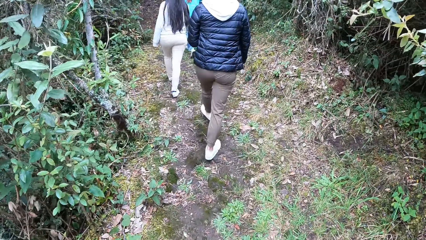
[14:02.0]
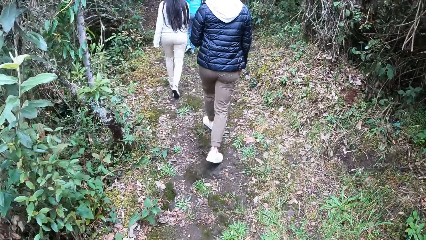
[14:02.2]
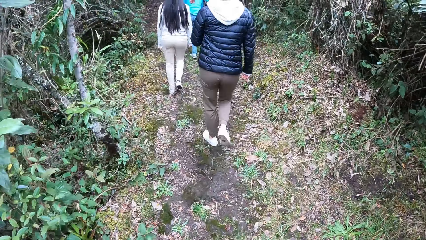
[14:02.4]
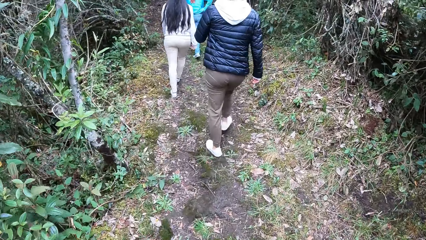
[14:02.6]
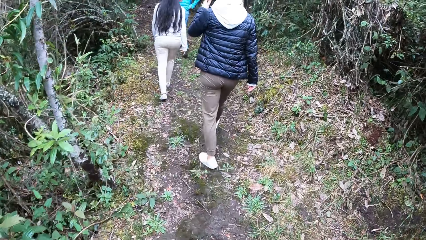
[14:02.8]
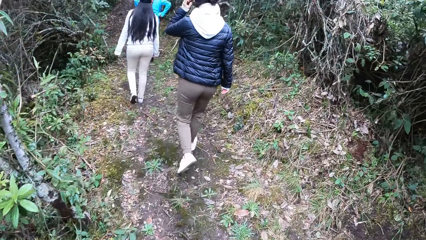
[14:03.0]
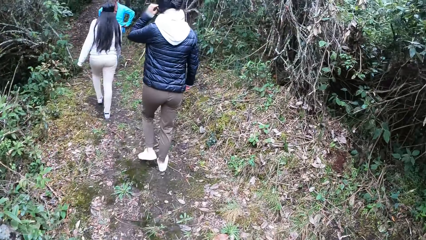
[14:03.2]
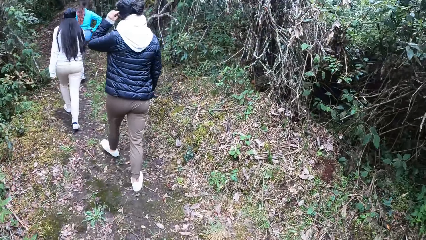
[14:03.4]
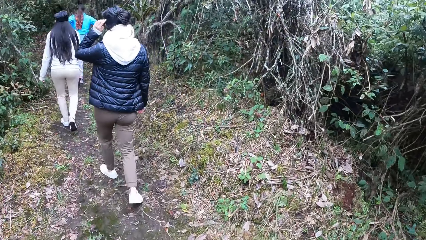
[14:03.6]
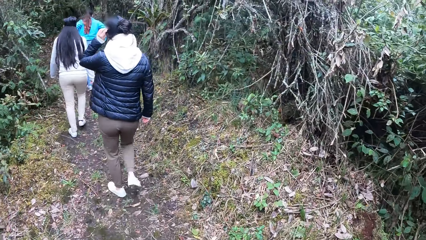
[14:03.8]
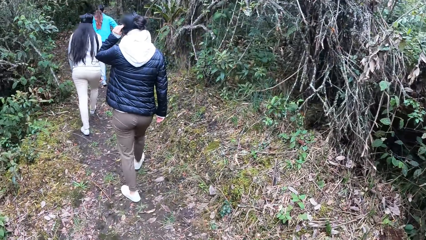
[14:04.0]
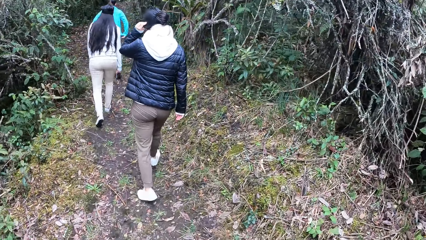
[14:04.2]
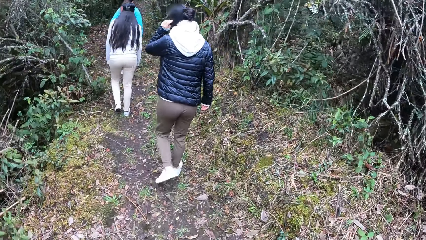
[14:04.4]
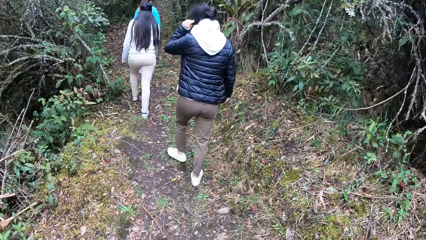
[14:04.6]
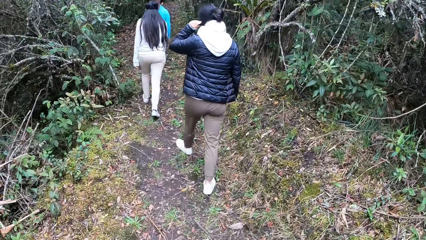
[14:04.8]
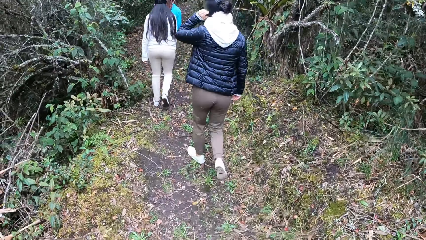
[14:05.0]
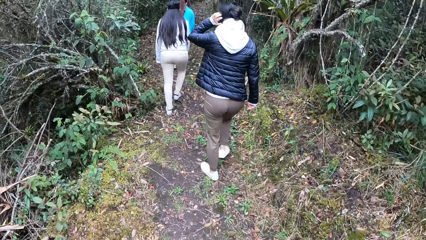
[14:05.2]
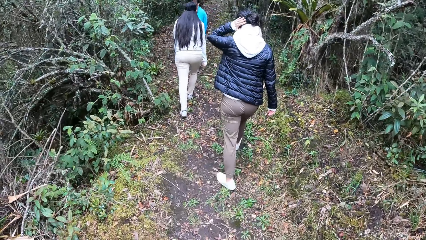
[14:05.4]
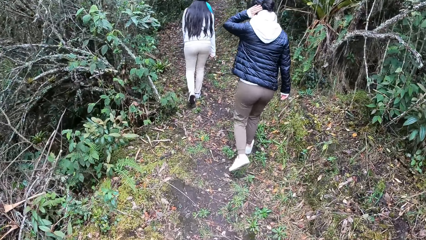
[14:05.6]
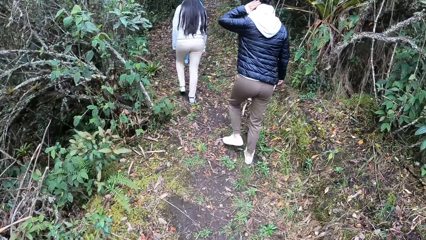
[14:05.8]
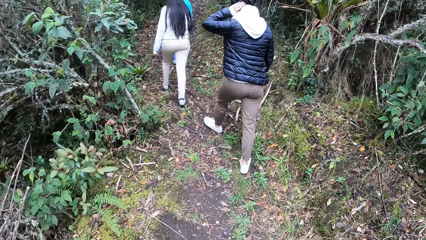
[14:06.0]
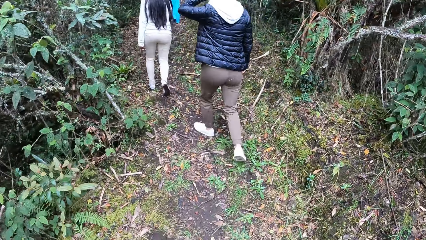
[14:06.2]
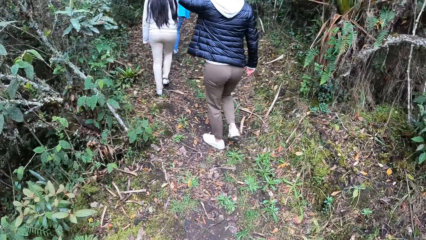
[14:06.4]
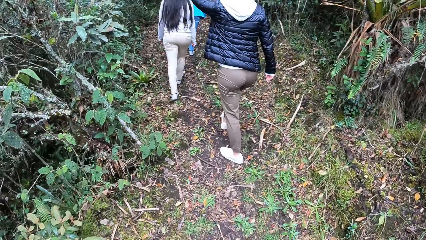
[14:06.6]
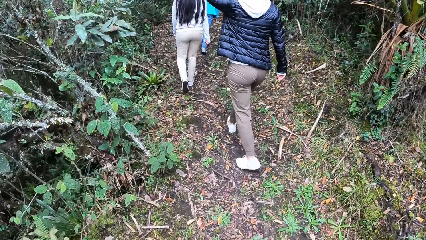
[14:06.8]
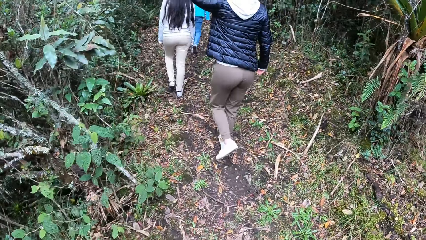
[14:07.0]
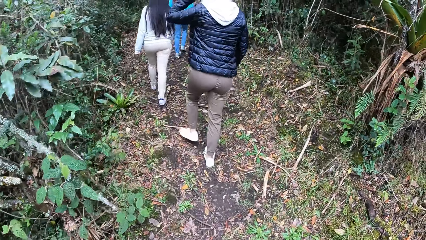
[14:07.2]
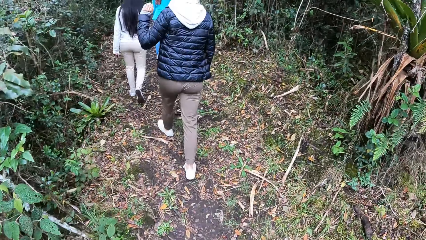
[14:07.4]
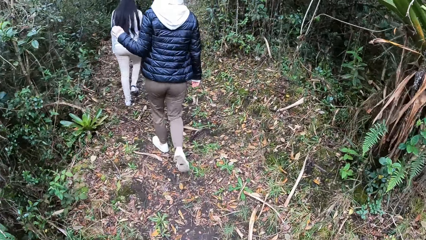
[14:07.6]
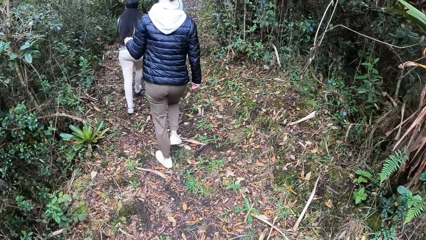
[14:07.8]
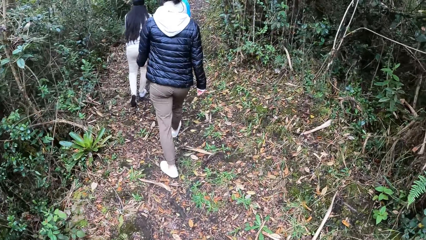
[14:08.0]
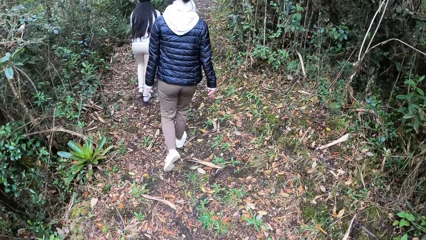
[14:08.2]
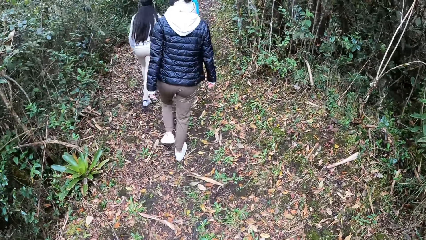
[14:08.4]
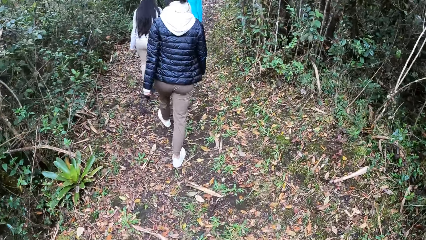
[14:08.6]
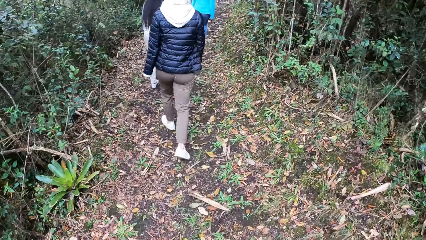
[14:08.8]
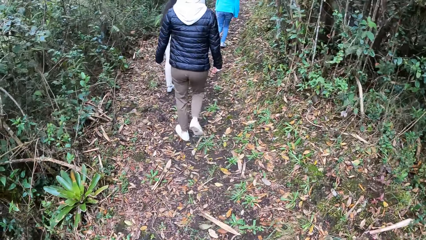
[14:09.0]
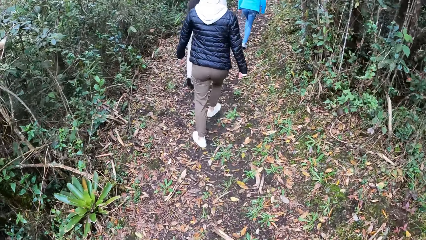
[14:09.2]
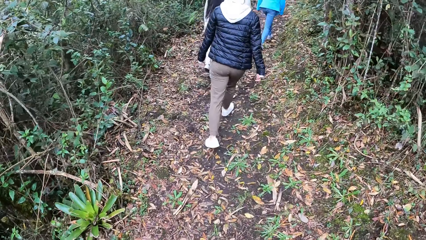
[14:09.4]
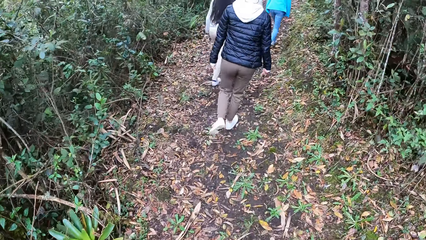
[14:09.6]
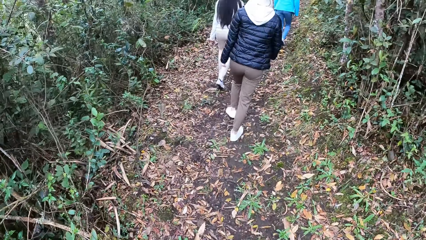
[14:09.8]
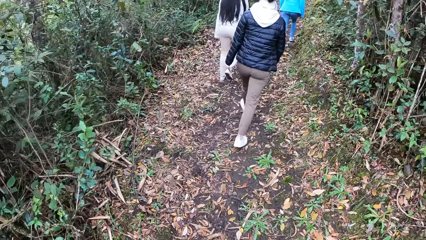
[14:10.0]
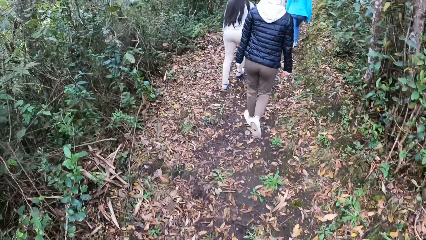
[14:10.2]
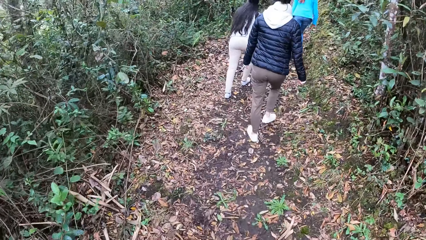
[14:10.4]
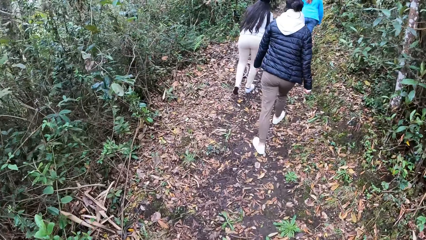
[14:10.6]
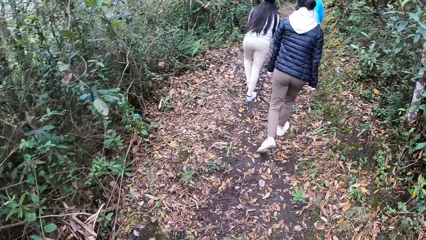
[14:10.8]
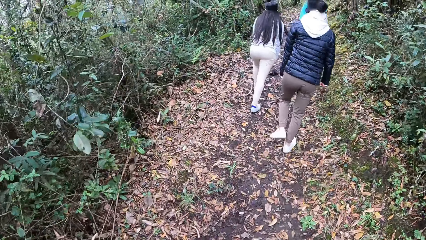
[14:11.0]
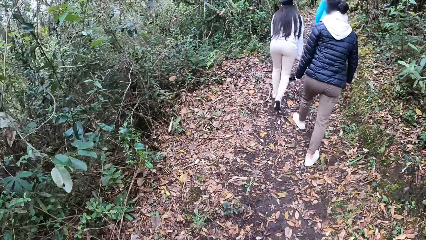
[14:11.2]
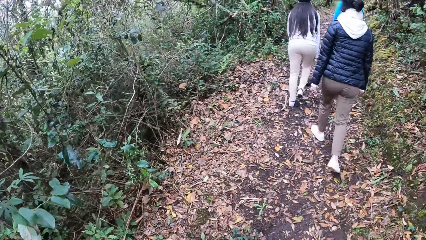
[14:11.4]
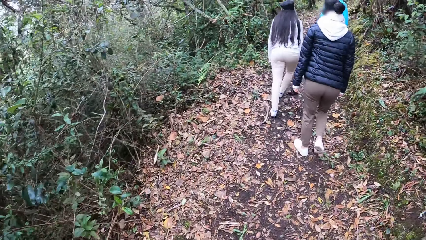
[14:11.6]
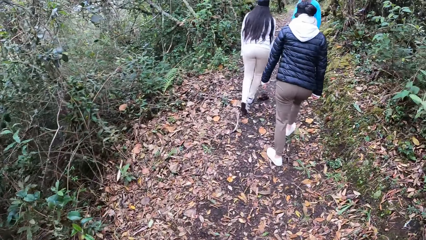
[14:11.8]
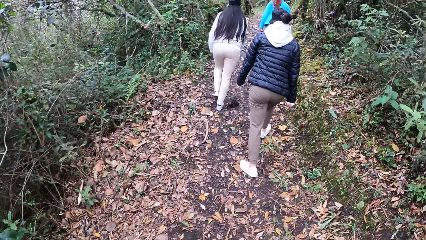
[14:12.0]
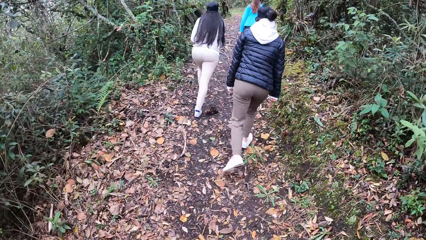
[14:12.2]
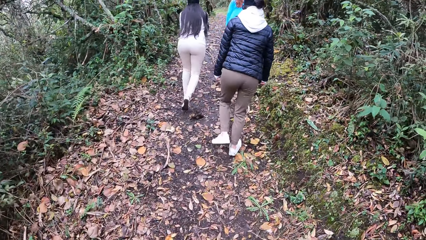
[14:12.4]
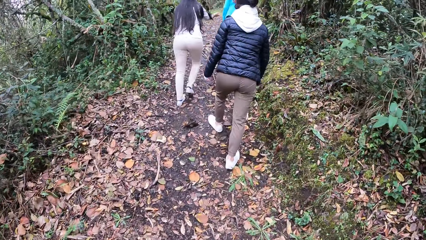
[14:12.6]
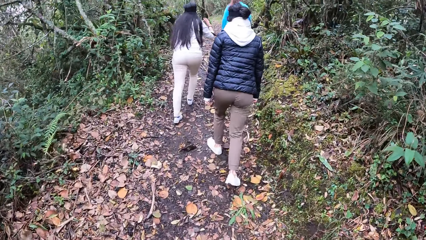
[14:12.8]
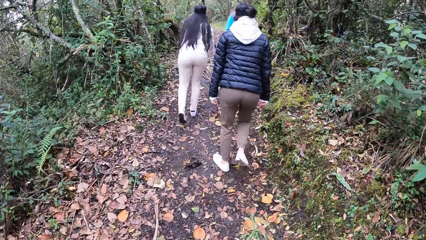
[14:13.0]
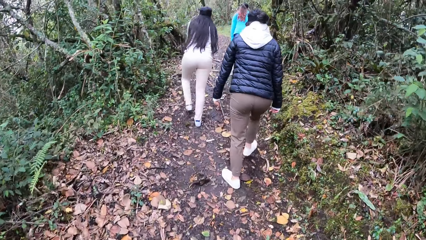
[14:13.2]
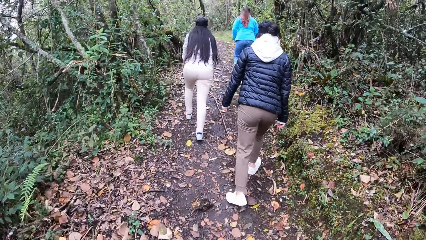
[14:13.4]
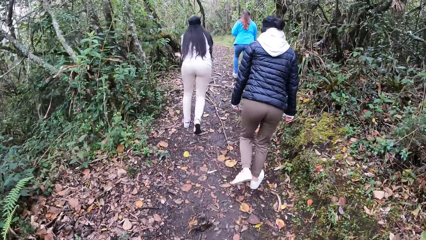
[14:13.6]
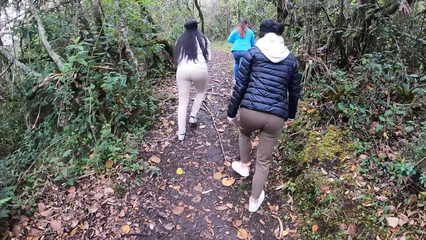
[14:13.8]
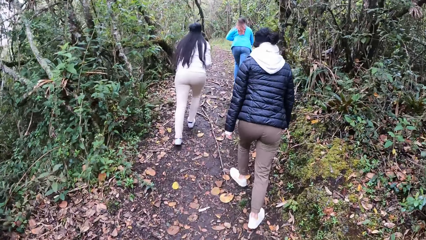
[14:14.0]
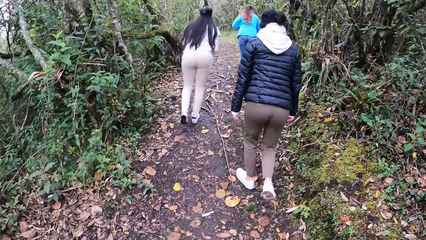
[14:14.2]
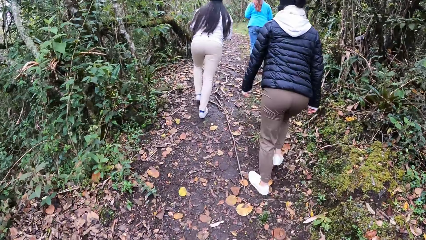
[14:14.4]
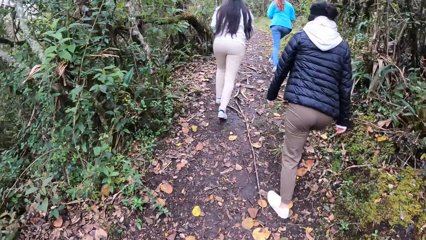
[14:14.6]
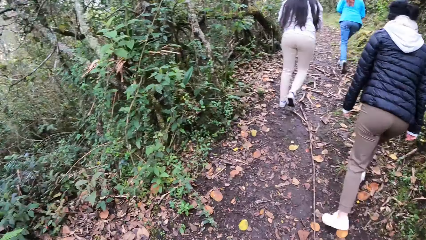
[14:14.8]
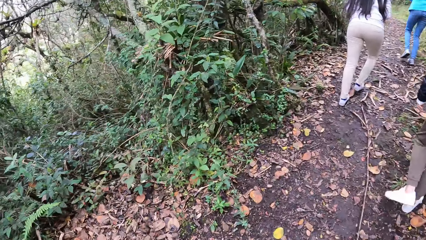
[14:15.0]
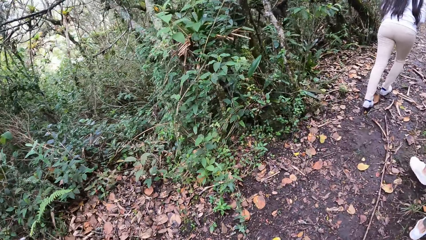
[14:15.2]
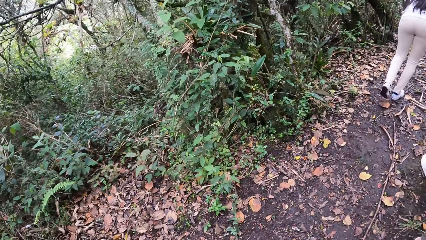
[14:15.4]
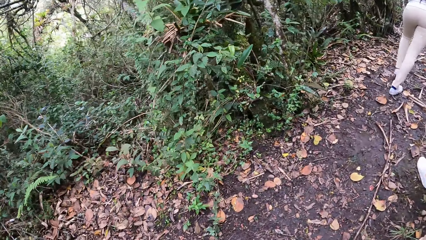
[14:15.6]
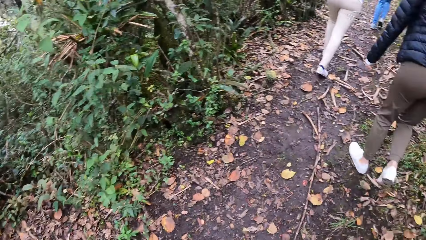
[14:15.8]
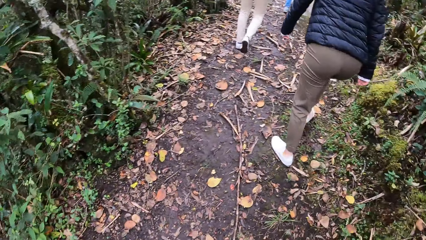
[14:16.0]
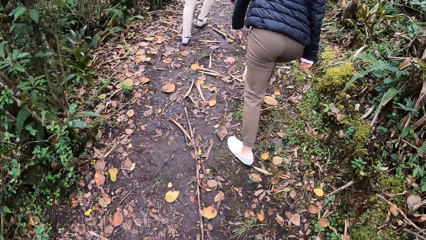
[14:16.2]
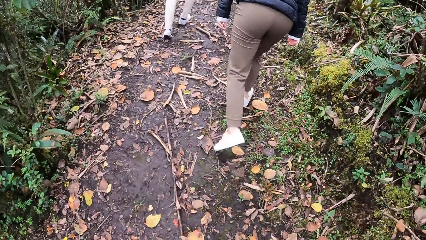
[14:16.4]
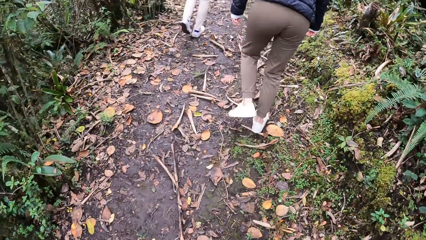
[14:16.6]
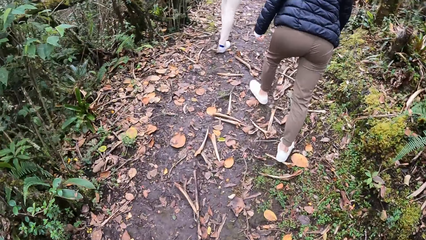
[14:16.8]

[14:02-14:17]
A woman touches the hair. The camera wearer looks at the trees.
